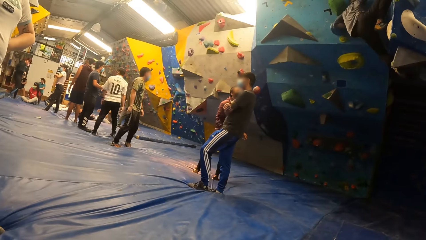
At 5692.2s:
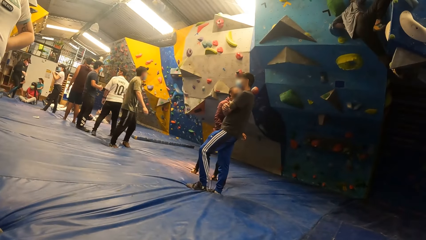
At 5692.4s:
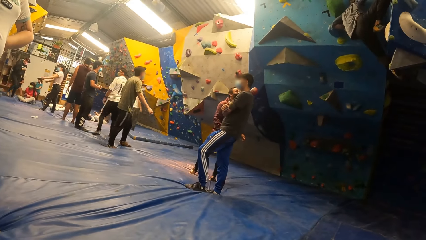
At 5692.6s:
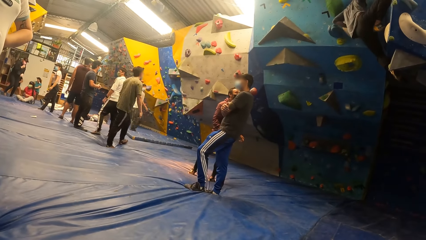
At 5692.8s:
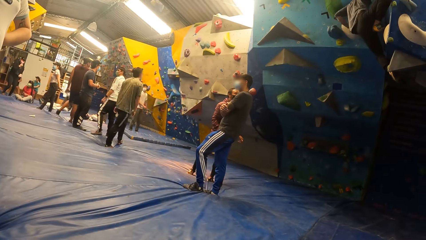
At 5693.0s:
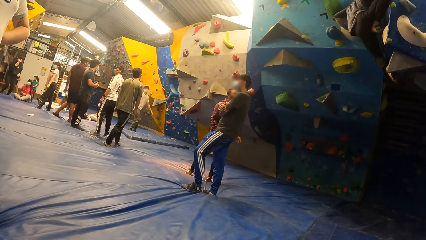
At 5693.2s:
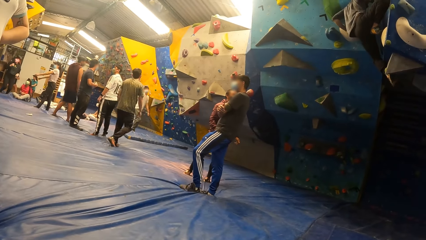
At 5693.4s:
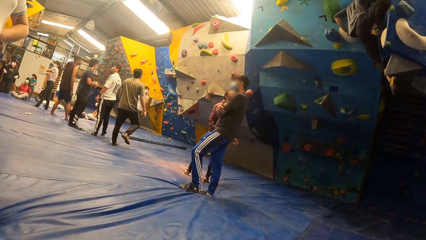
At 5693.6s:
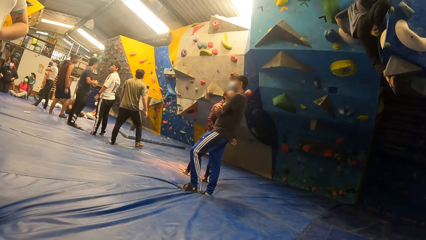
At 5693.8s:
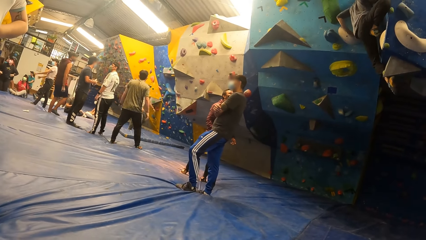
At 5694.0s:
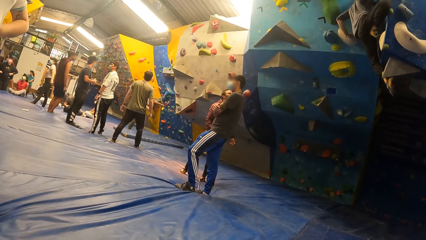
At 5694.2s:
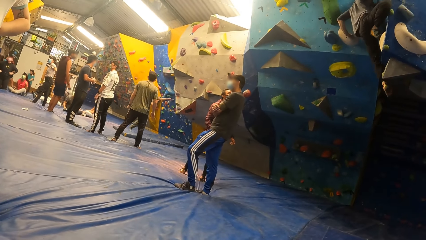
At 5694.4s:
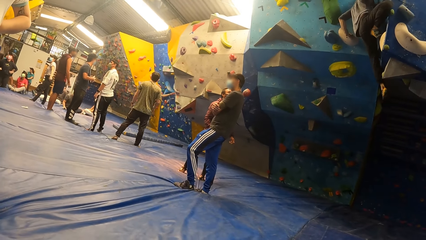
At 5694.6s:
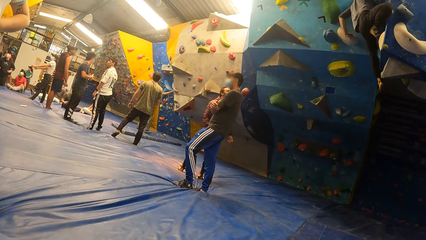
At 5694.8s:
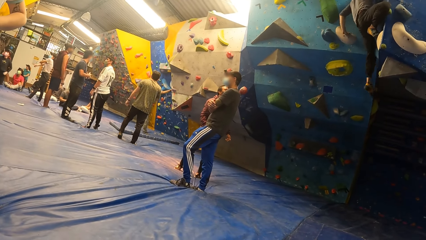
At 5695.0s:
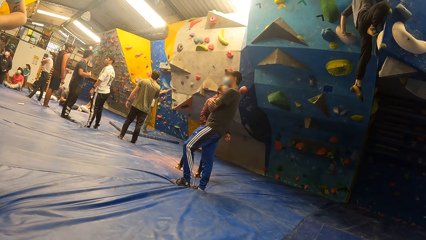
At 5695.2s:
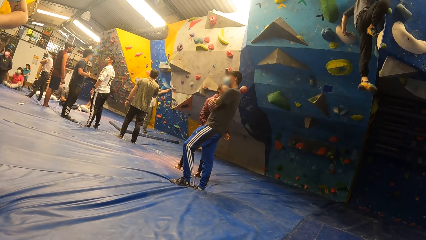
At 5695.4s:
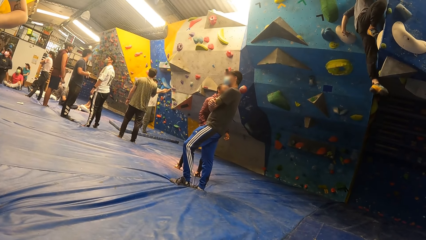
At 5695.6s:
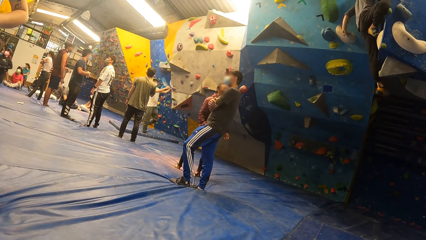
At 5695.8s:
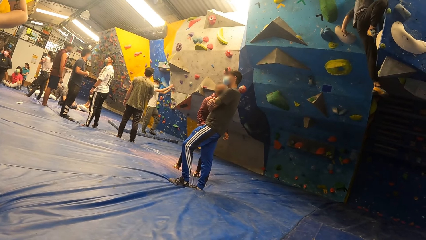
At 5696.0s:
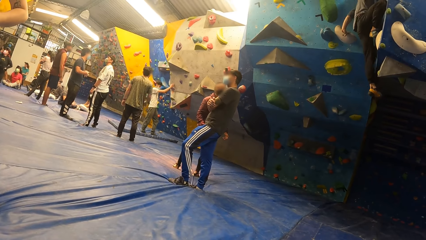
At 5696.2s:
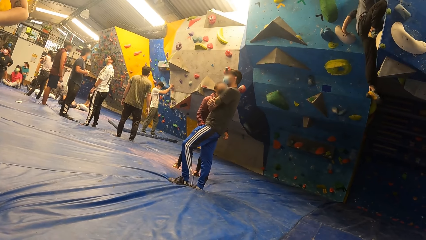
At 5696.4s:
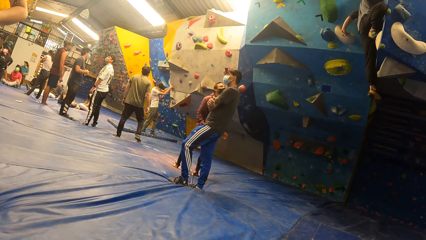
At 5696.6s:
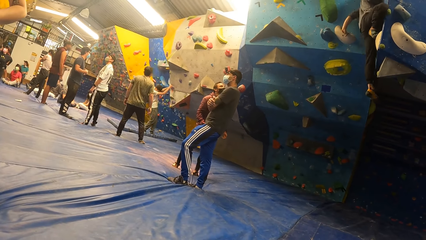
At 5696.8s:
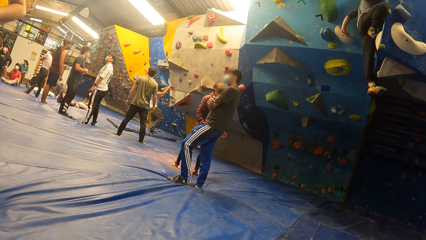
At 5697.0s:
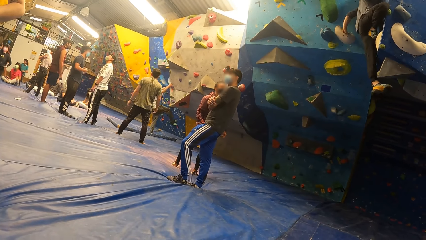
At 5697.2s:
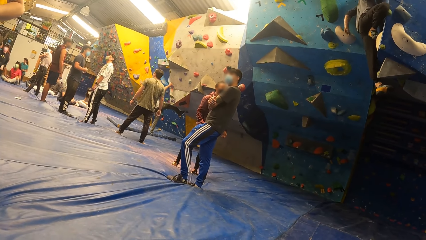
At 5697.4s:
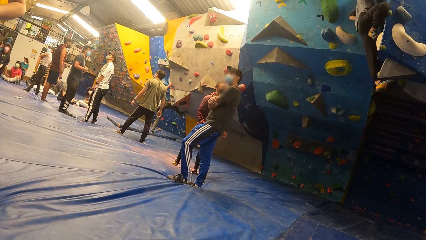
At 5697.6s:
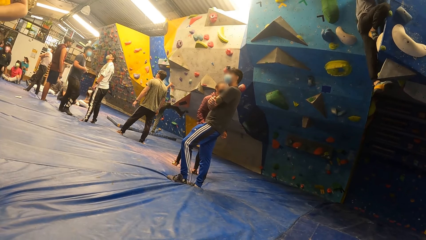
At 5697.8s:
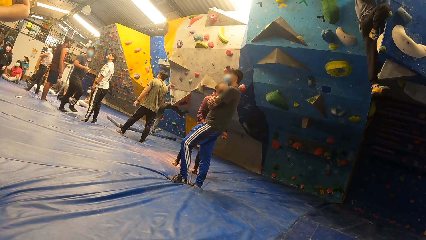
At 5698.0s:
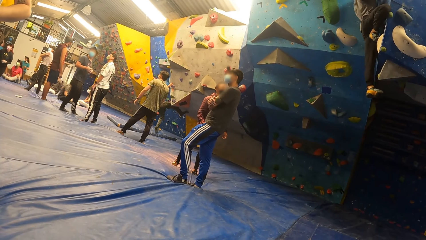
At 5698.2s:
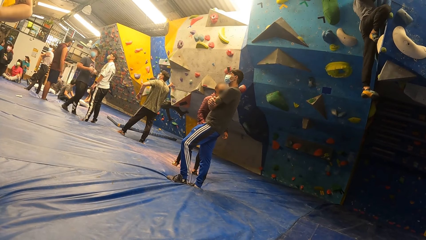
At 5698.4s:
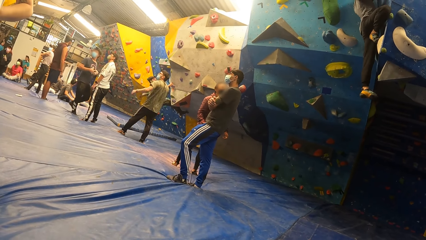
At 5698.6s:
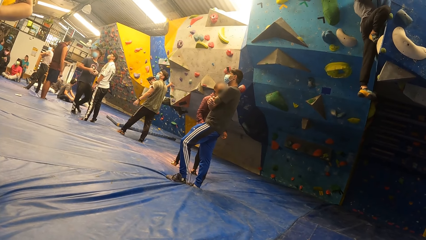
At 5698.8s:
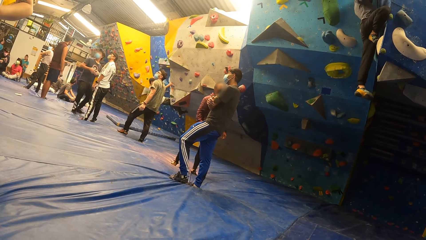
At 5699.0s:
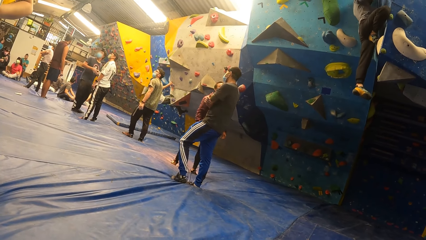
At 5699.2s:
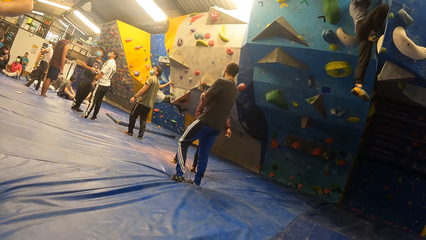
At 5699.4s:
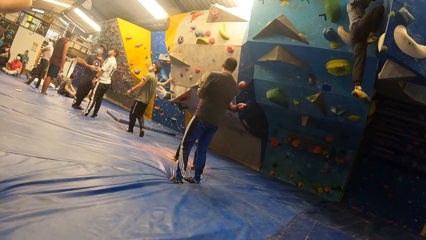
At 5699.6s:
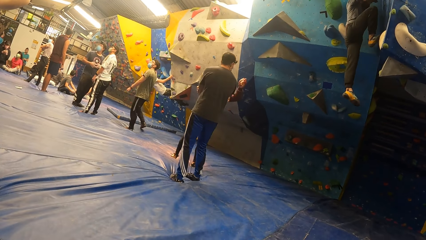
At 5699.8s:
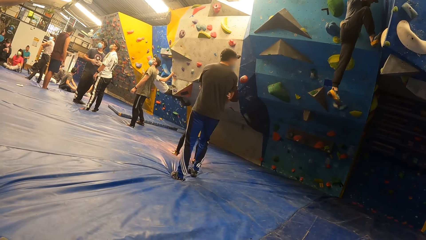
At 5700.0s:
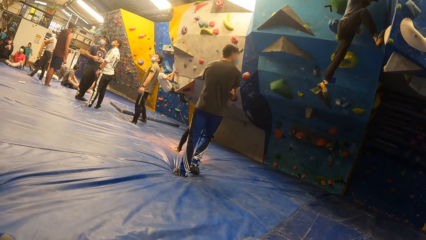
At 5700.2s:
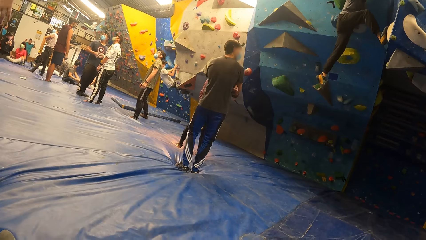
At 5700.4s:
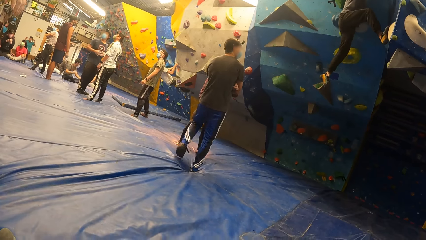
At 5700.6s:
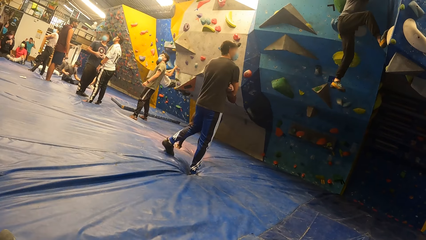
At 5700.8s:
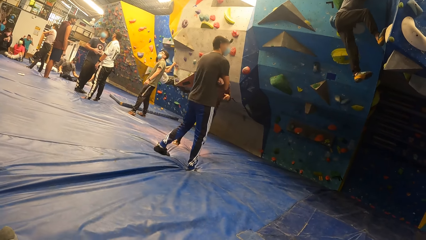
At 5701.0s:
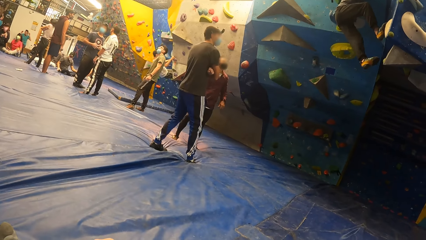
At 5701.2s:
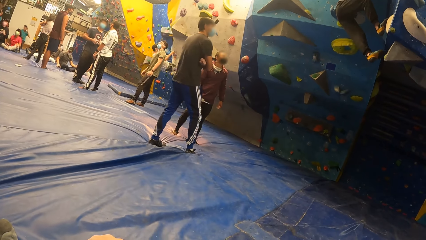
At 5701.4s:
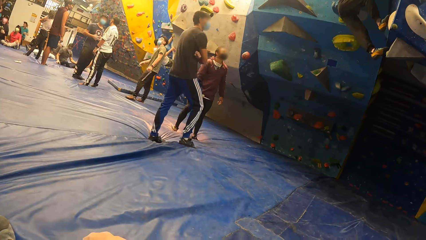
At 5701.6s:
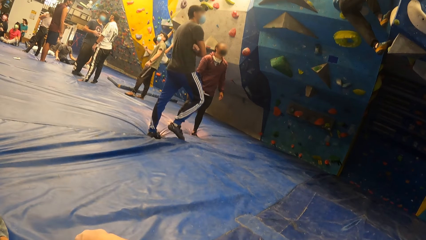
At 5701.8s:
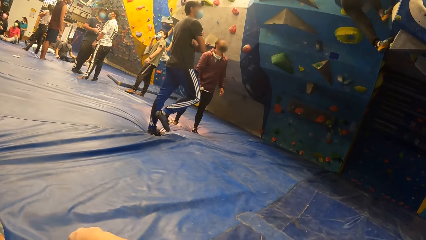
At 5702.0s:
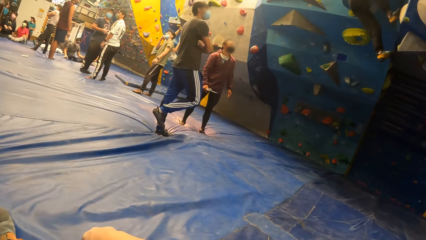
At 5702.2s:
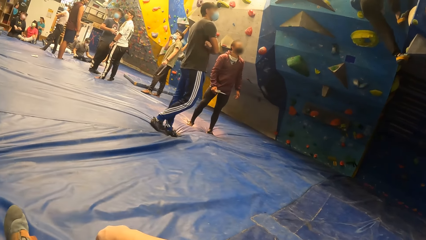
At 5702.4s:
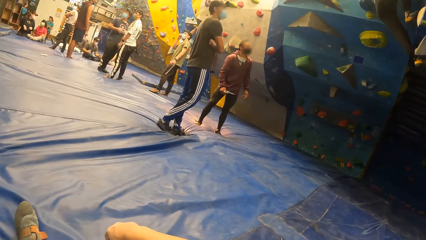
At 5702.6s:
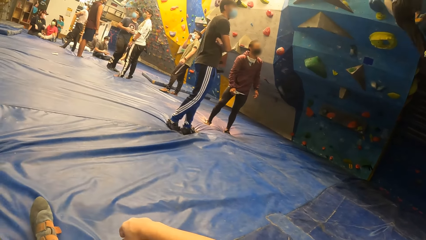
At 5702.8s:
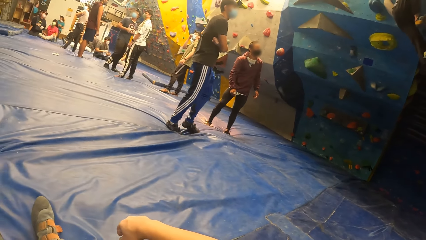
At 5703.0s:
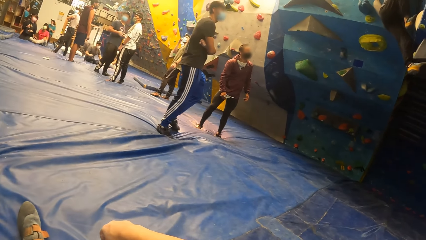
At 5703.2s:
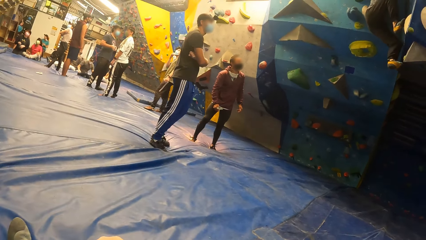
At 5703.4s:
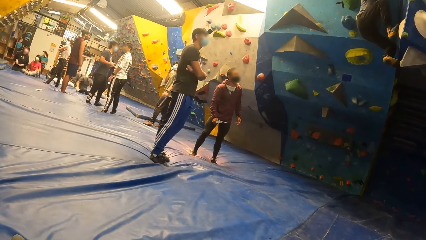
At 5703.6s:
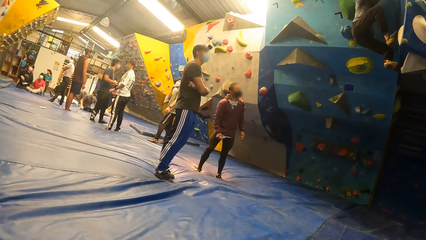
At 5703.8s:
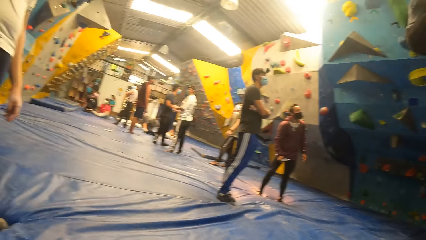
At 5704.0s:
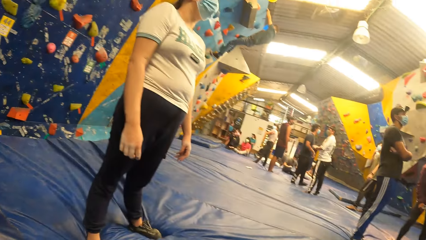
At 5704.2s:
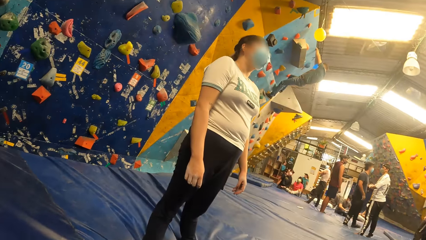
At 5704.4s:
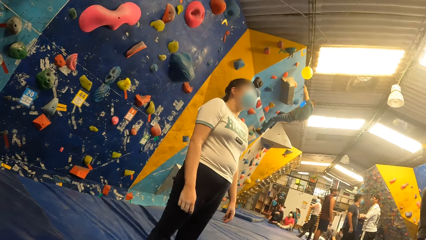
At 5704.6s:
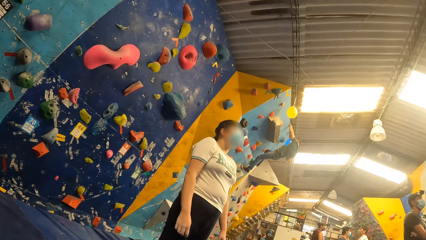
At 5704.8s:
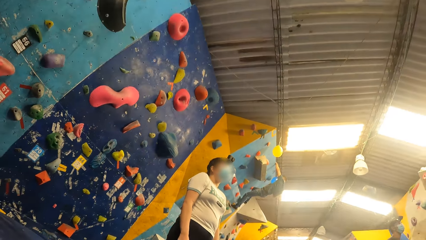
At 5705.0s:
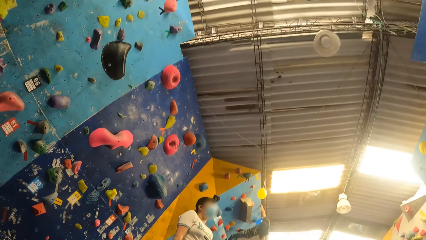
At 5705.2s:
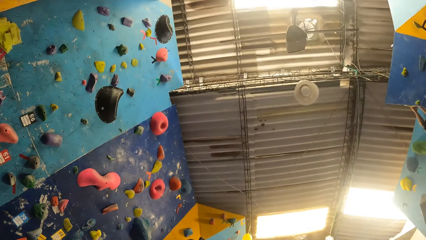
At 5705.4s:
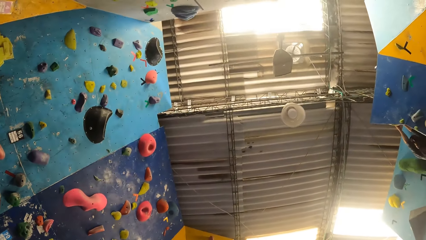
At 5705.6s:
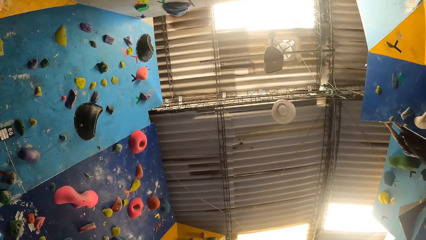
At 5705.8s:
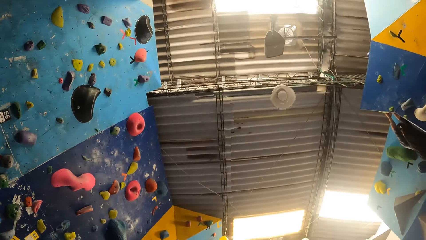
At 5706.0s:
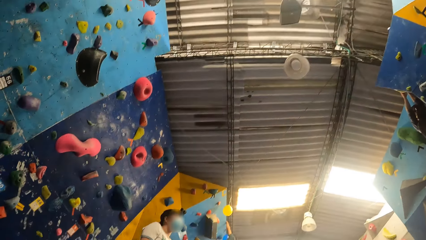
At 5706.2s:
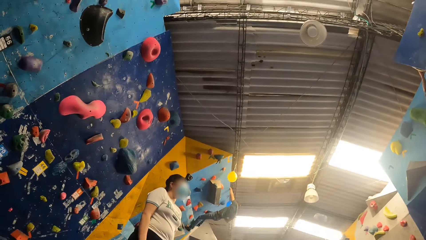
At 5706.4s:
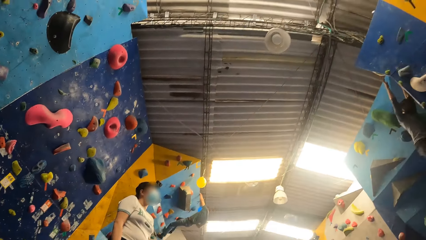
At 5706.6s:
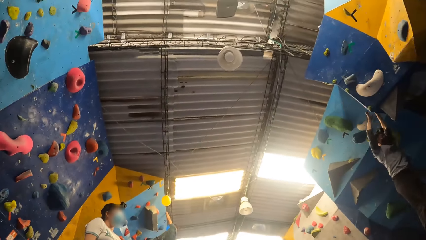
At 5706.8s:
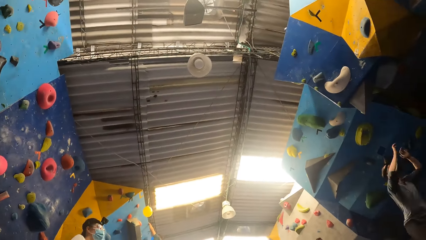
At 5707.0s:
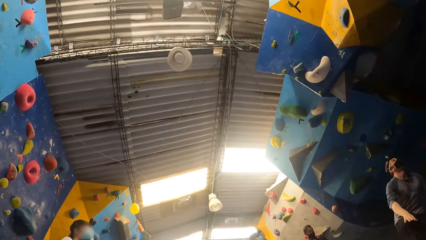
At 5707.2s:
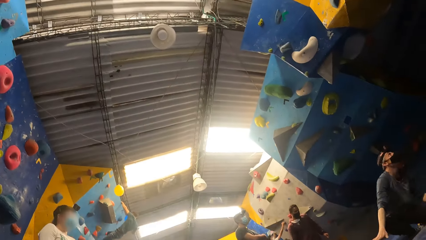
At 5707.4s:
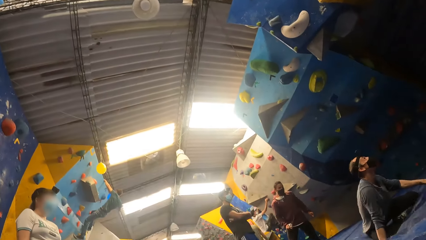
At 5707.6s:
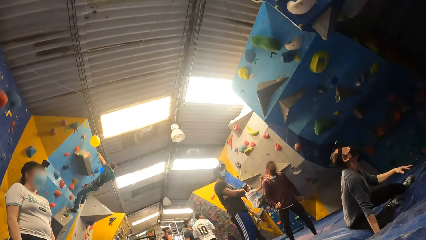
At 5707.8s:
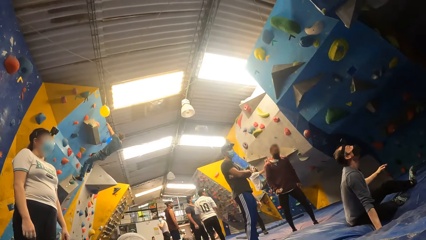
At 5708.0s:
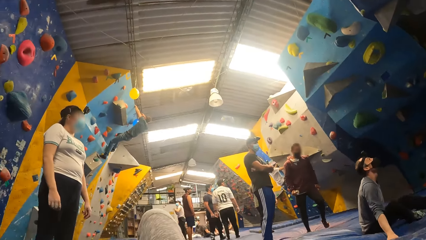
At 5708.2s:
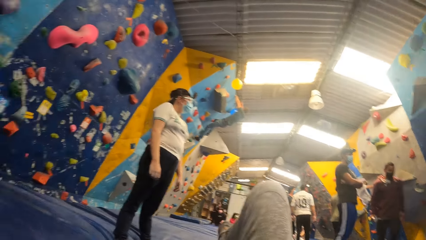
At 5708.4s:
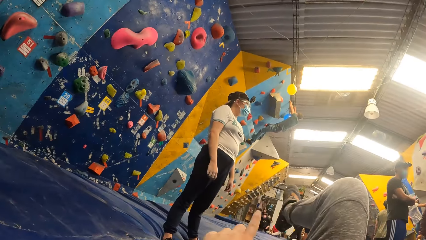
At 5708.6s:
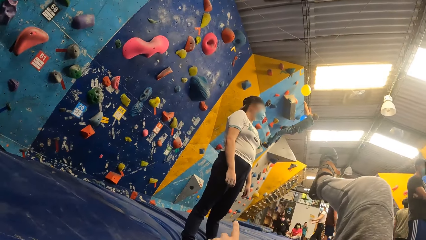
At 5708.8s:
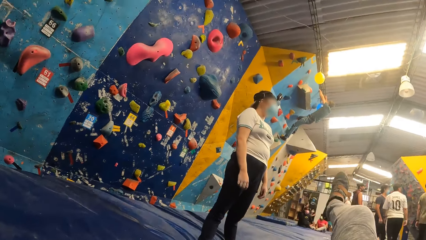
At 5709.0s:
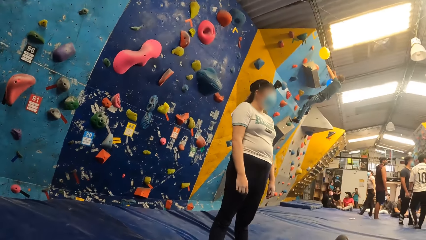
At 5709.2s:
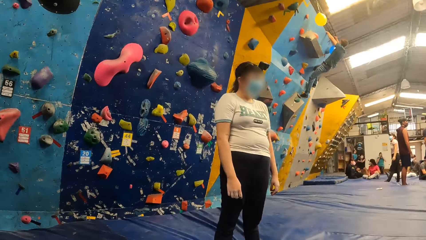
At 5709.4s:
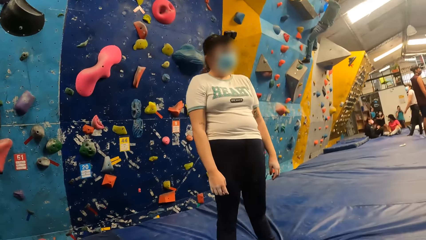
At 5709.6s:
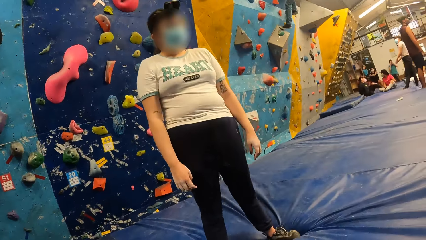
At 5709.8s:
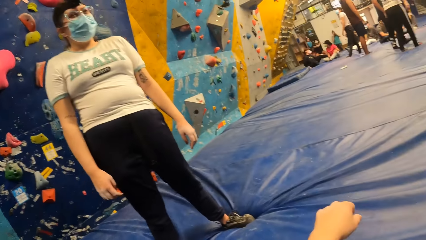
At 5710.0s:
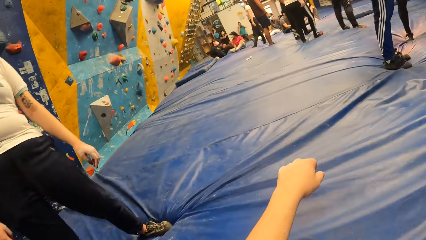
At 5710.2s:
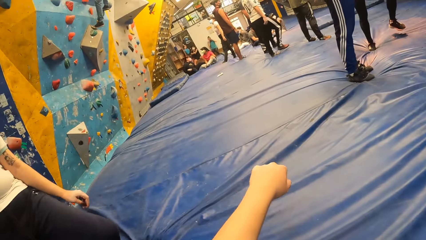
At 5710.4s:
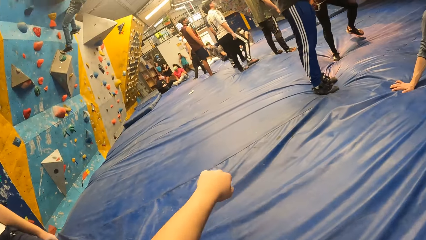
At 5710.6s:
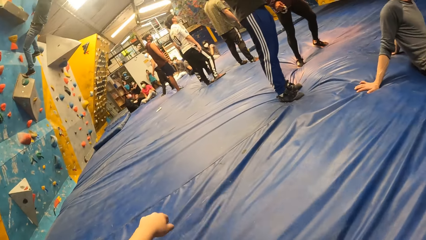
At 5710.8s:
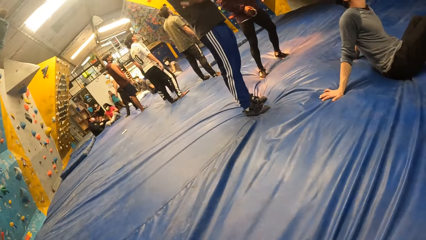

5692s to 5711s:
A woman kneels on the climb wall floor. Another woman folds her arms together. A man climbs the climb wall. Another man climbs the climb wall. Another man points up the climb wall. Another man fixes his face mask. The second man jumps down the climb wall. The camera wearer stands up from the climb wall floor.
